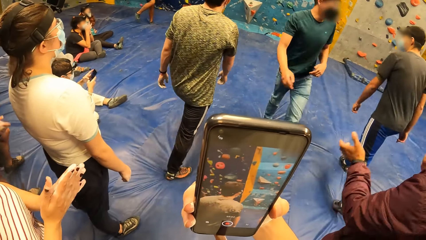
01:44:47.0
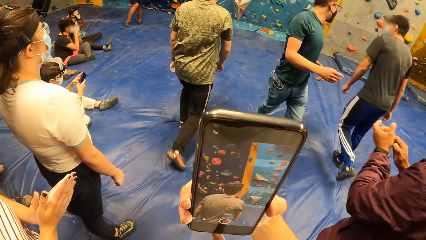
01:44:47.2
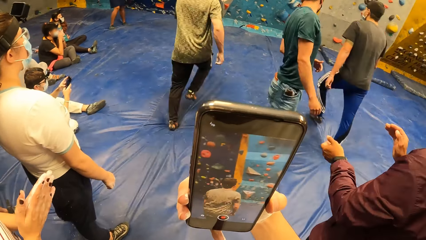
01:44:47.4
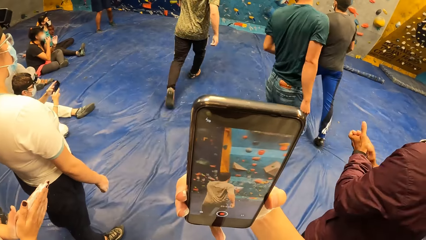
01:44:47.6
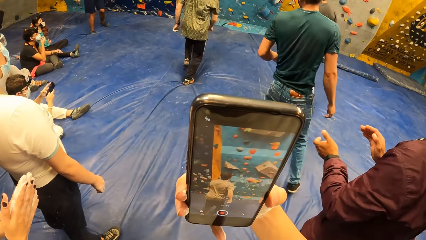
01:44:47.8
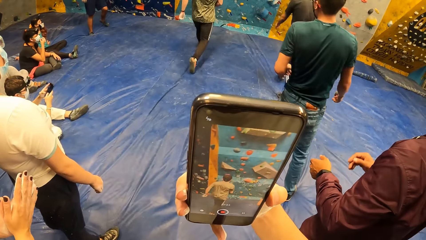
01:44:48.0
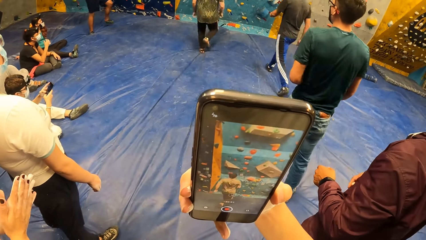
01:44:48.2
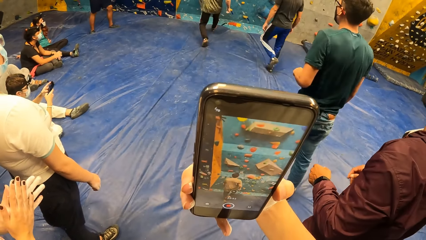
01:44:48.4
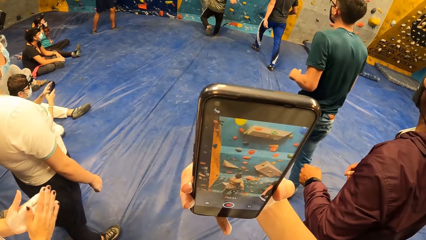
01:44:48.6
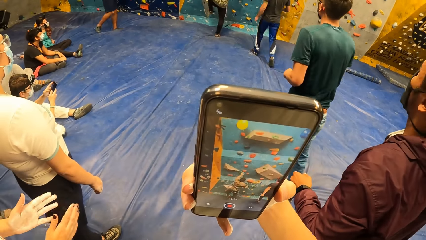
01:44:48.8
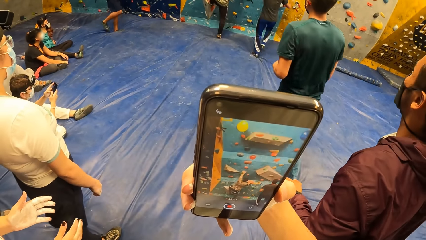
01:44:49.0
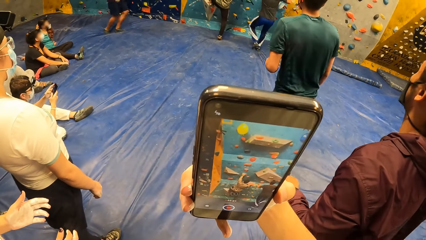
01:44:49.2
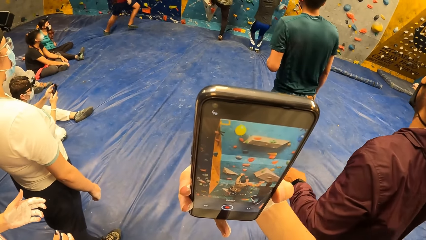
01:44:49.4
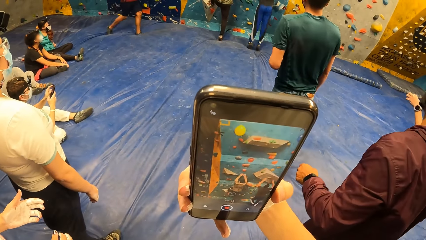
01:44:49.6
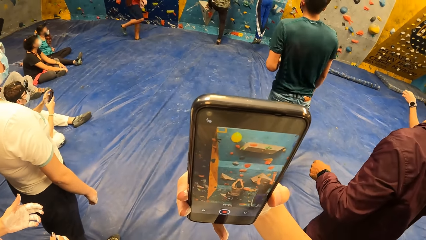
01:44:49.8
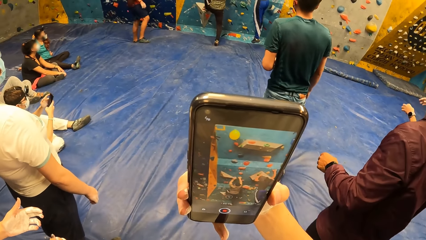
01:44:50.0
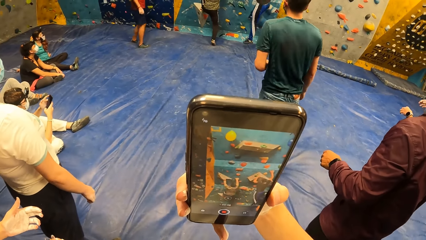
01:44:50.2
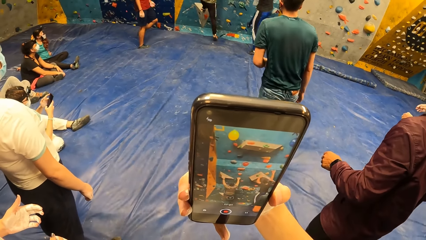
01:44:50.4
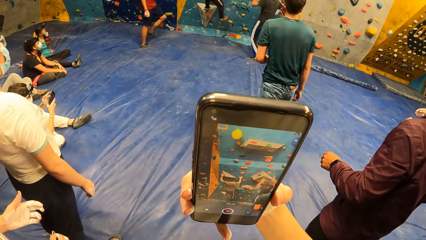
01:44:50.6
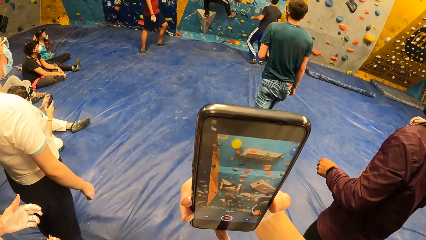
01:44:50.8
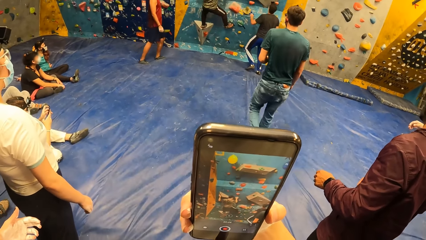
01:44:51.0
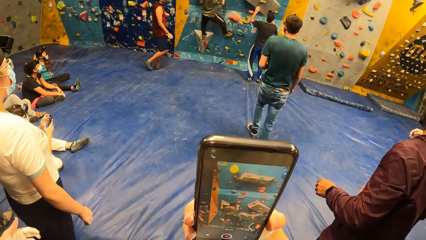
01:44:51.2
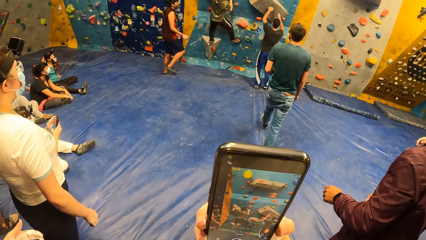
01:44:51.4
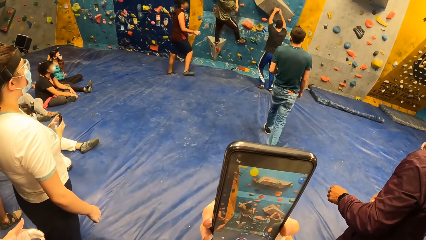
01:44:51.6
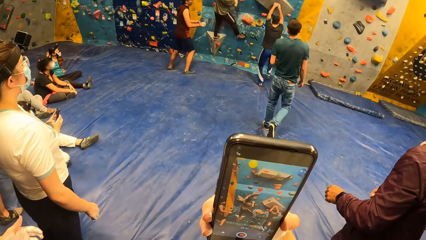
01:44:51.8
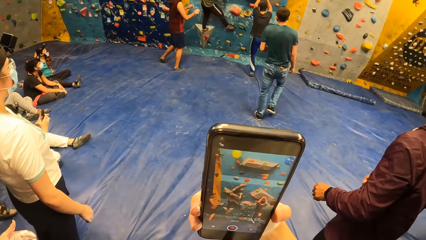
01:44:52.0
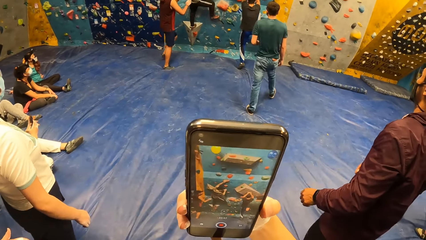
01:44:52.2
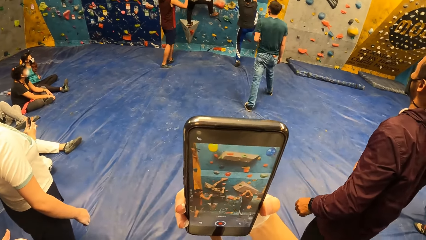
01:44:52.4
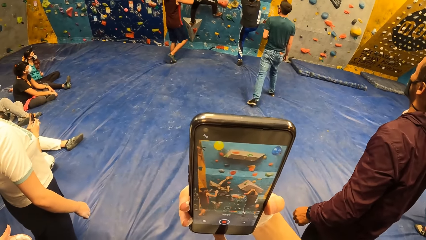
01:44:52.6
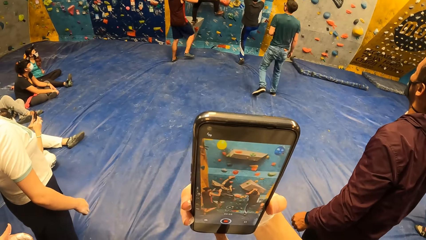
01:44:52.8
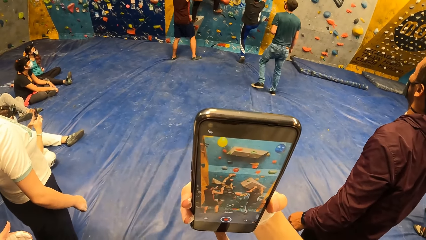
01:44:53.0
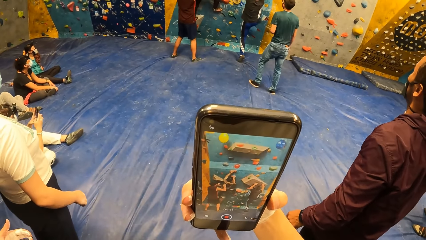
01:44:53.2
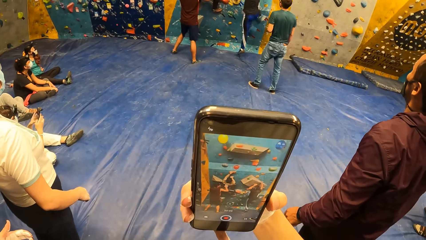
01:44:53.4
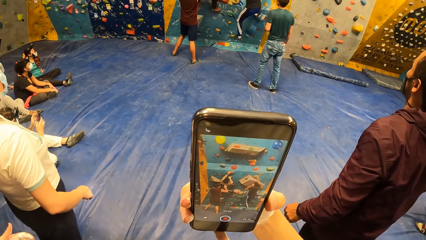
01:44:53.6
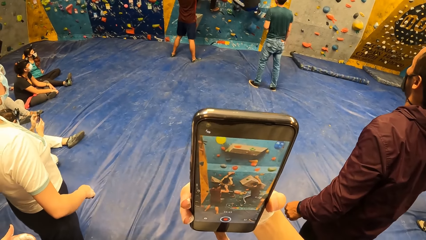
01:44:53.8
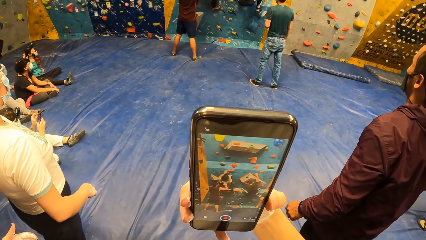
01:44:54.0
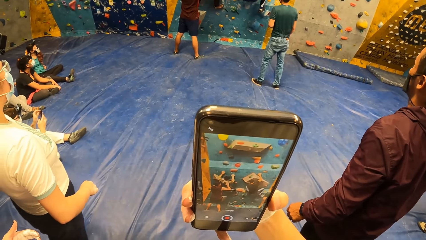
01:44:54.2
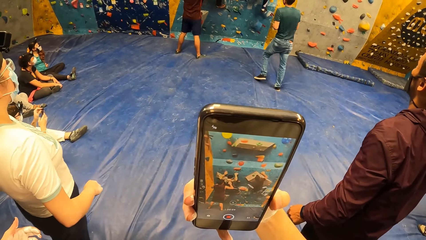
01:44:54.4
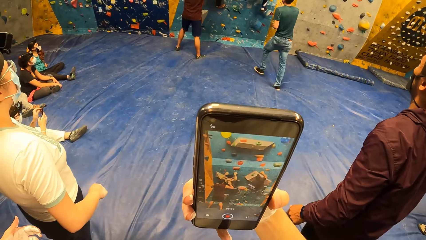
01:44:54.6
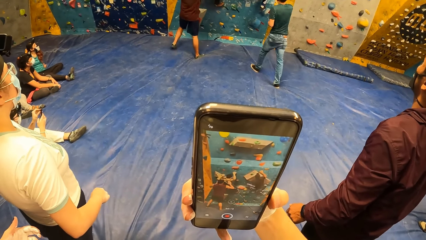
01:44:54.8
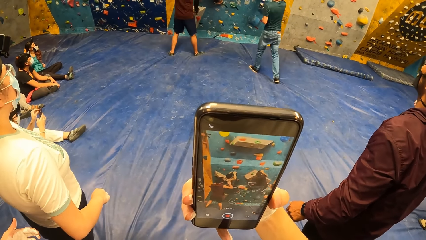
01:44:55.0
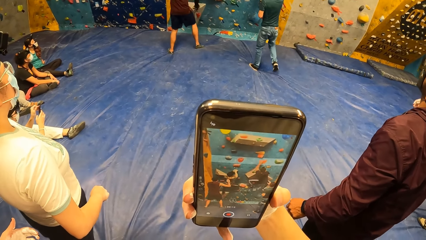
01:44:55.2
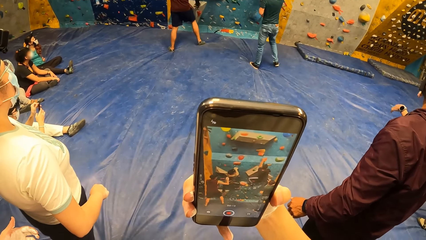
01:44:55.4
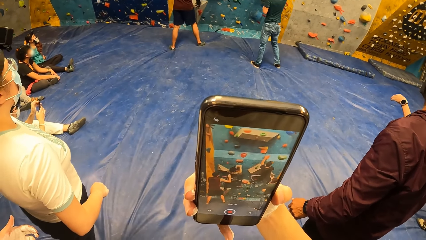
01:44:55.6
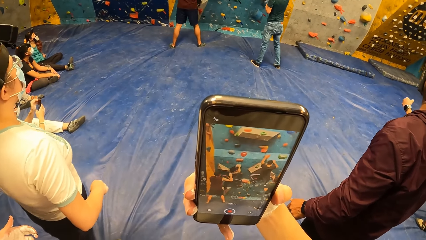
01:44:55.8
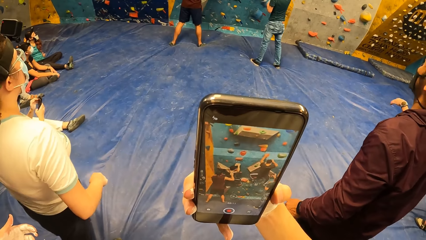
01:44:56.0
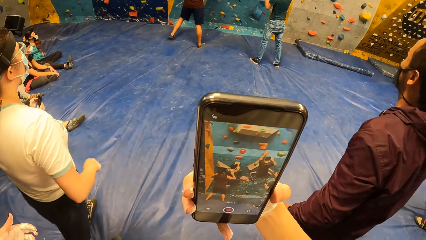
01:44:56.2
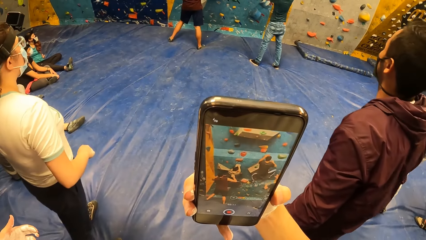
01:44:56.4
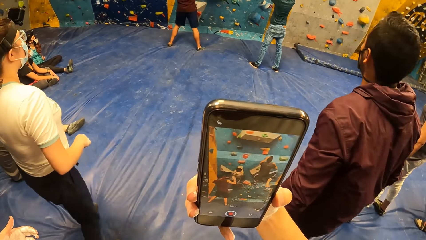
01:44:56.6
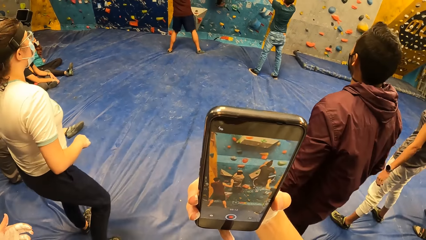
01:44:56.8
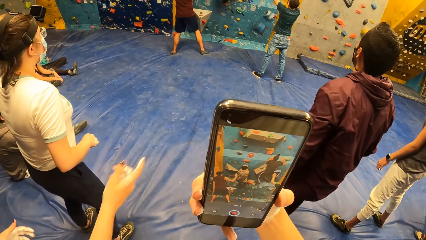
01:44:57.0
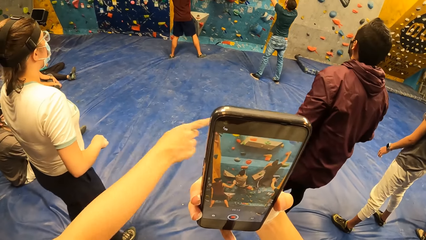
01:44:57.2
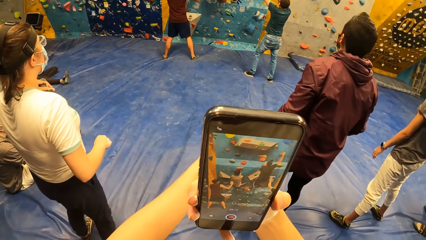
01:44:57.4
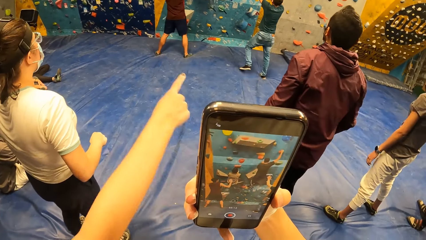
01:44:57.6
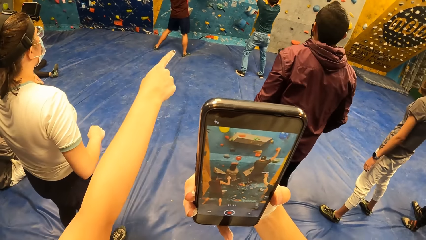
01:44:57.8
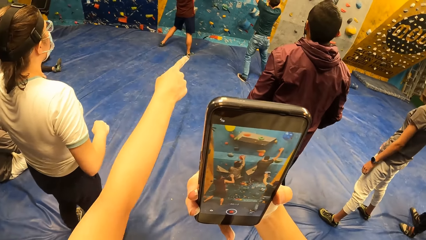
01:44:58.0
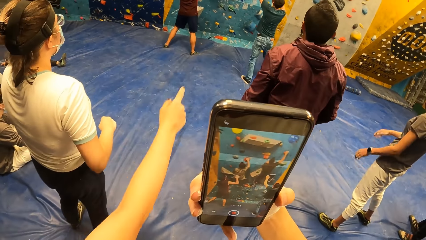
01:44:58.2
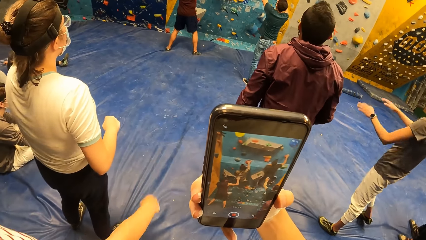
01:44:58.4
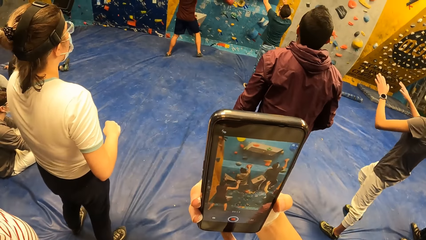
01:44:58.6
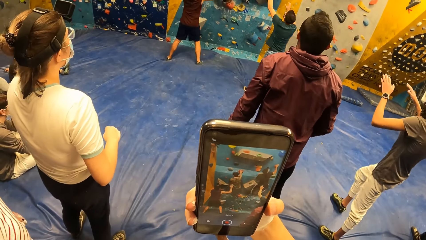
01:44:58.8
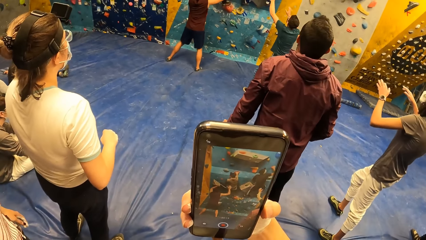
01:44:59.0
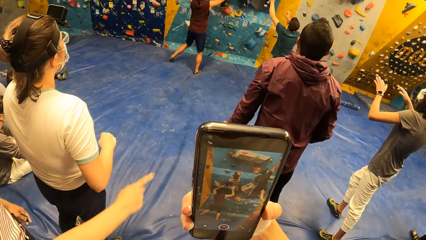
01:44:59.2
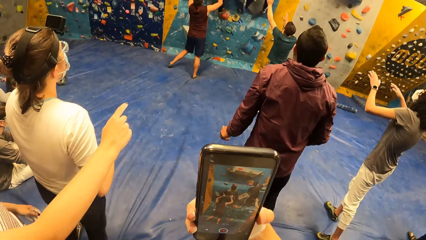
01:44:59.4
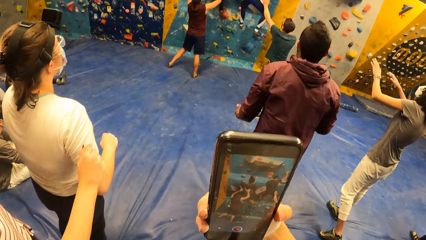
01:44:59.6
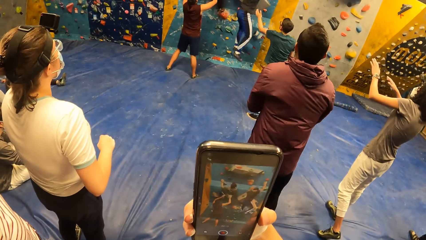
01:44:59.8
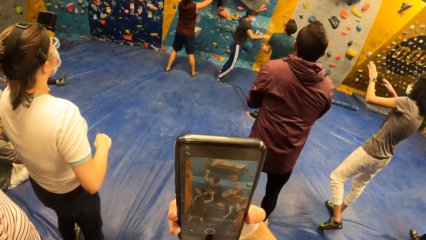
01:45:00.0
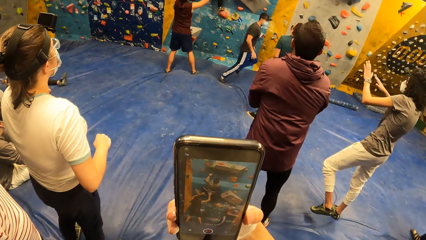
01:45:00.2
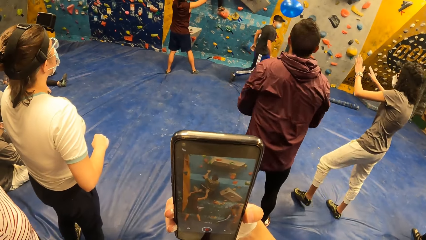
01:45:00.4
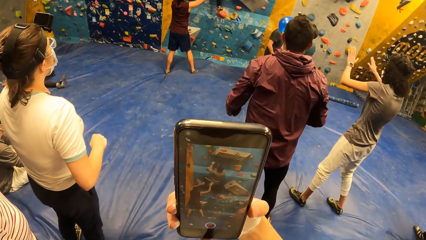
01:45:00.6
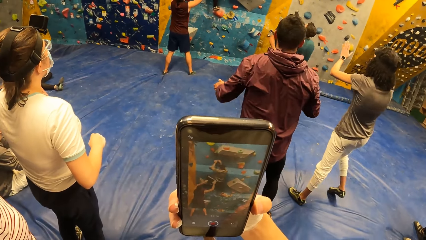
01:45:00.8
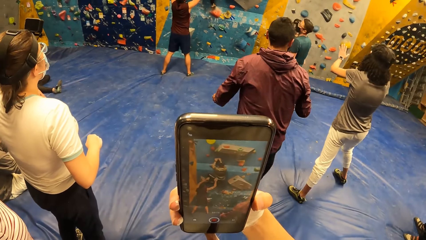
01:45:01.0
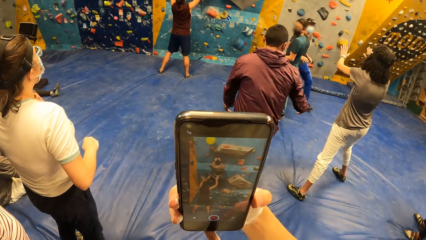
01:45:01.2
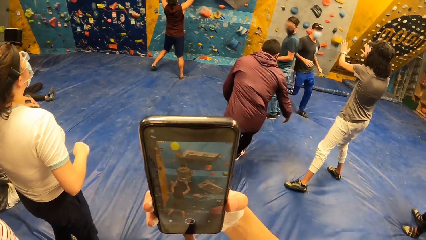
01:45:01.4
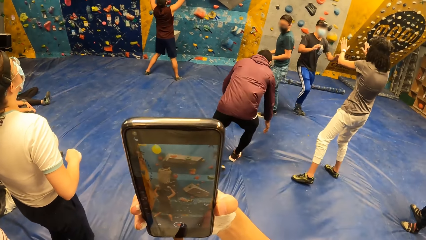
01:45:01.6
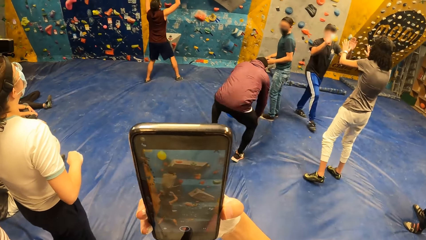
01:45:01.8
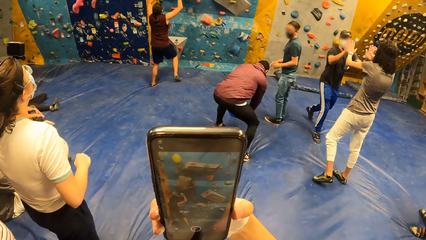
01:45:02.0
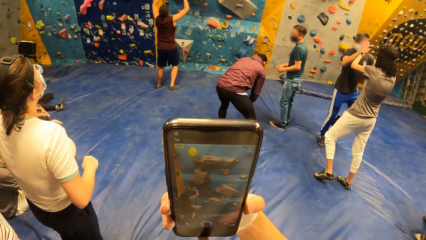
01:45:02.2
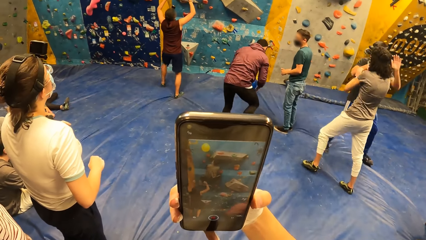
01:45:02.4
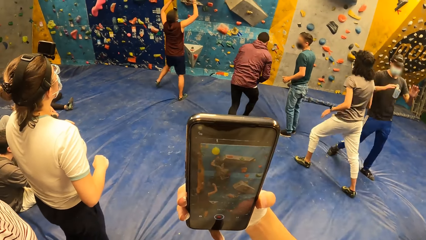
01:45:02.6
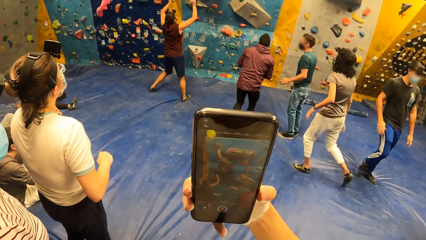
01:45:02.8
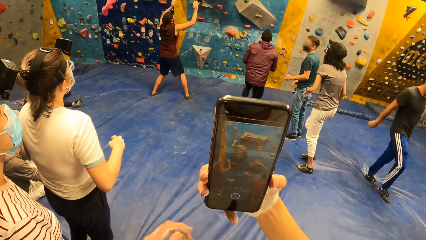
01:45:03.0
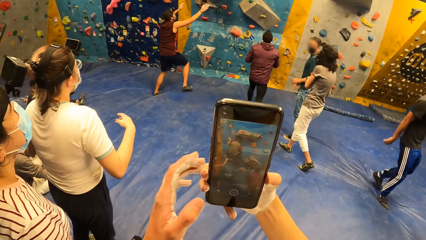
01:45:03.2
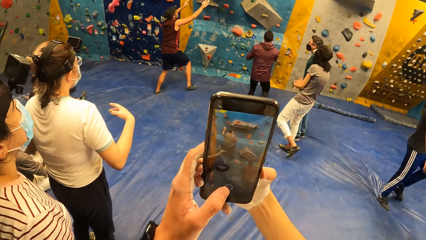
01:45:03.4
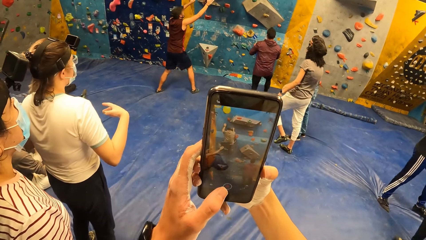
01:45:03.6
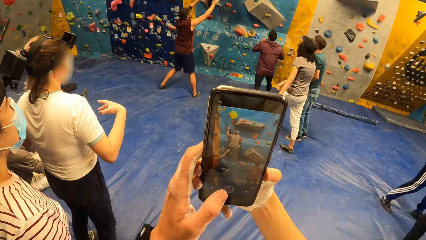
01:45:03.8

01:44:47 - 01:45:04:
The camera wearer makes a video of a man on the phone in his right hand. The man runs to the bouldering wall. The man climbs the bouldering wall. A woman points to the bouldering wall.
